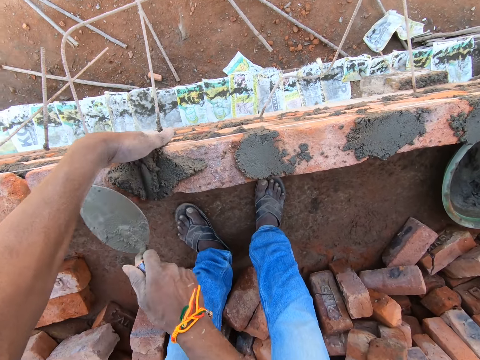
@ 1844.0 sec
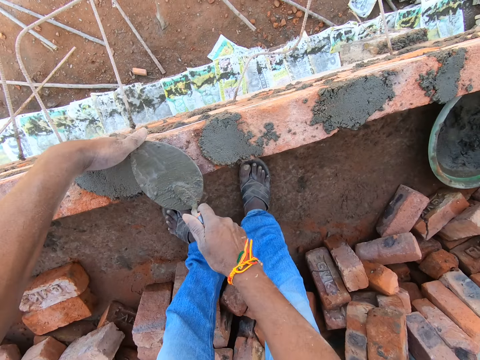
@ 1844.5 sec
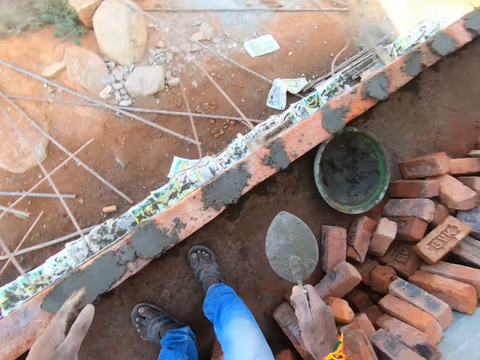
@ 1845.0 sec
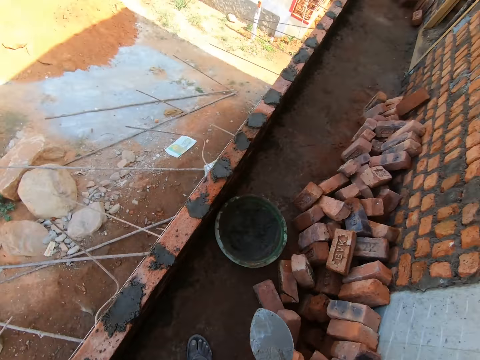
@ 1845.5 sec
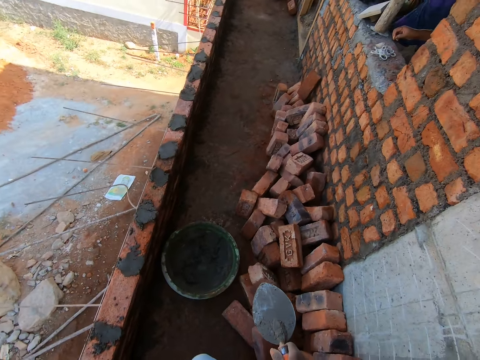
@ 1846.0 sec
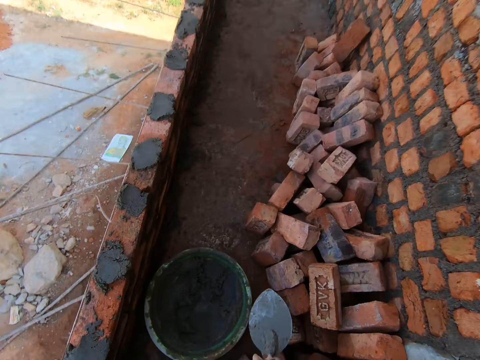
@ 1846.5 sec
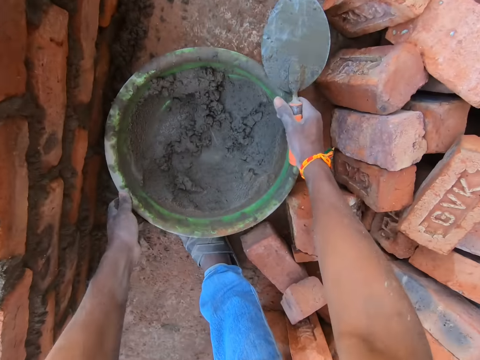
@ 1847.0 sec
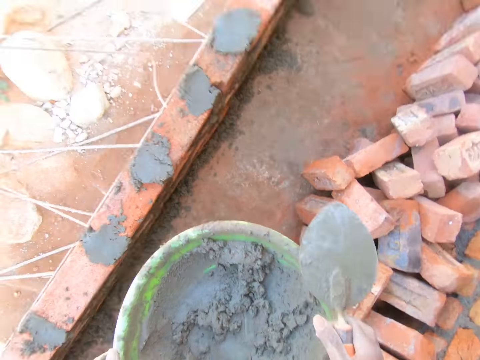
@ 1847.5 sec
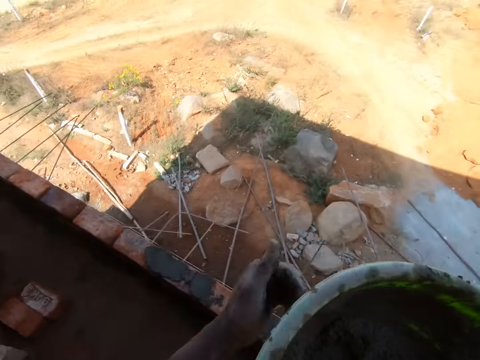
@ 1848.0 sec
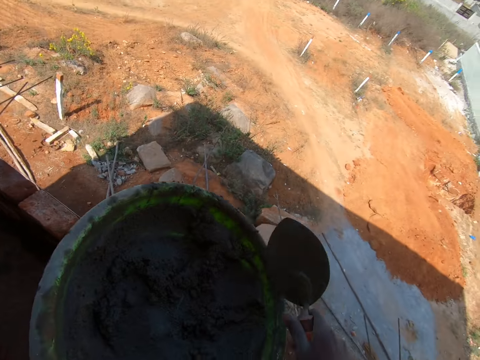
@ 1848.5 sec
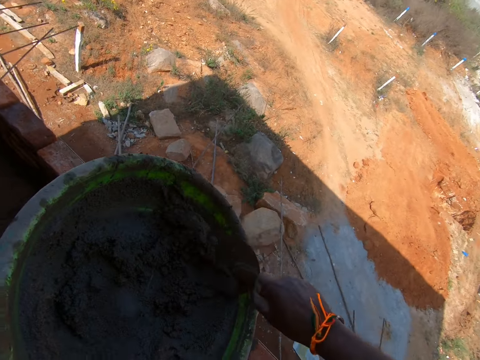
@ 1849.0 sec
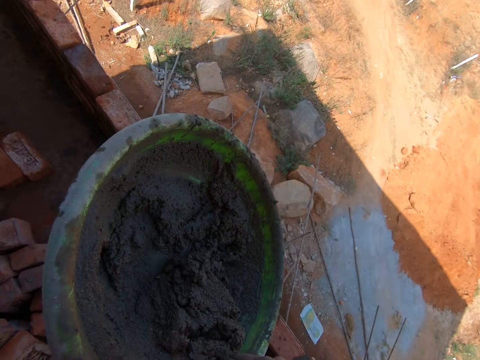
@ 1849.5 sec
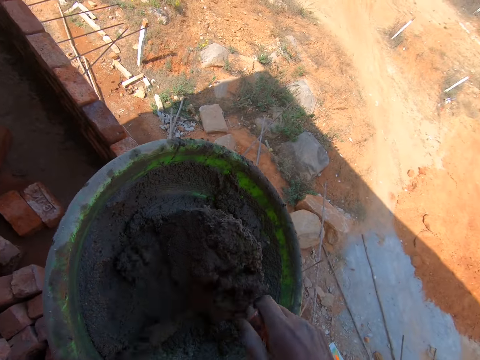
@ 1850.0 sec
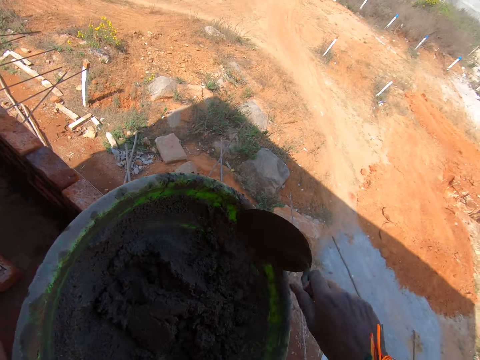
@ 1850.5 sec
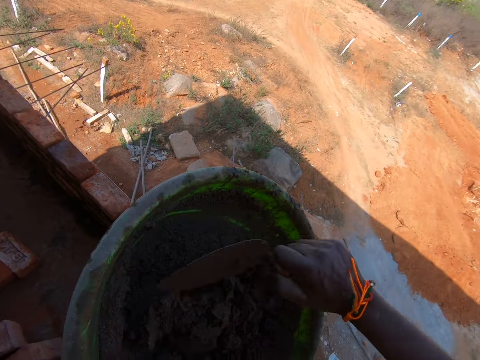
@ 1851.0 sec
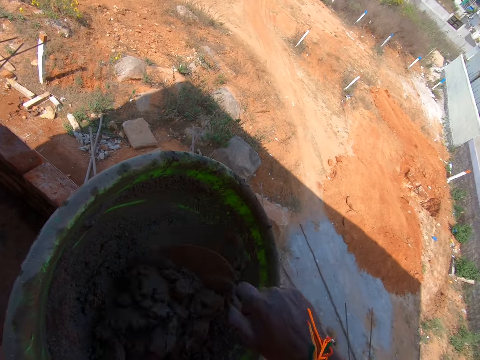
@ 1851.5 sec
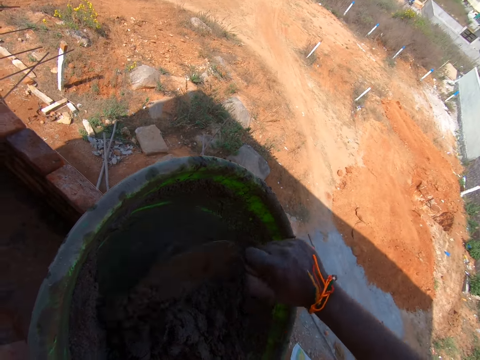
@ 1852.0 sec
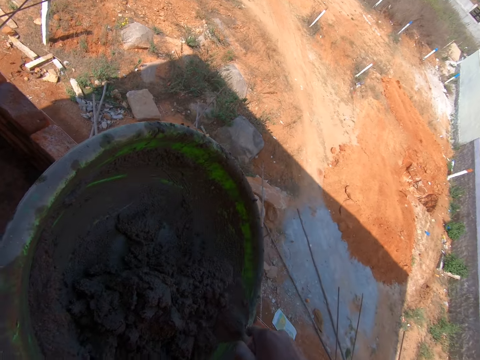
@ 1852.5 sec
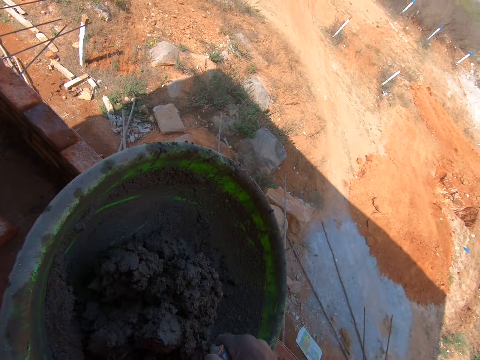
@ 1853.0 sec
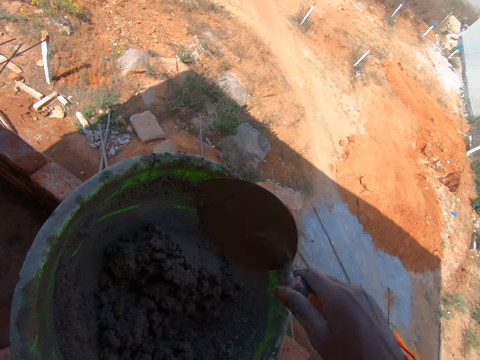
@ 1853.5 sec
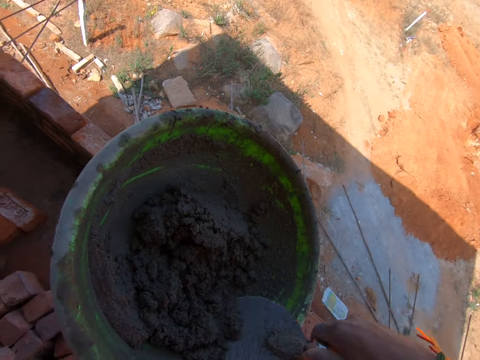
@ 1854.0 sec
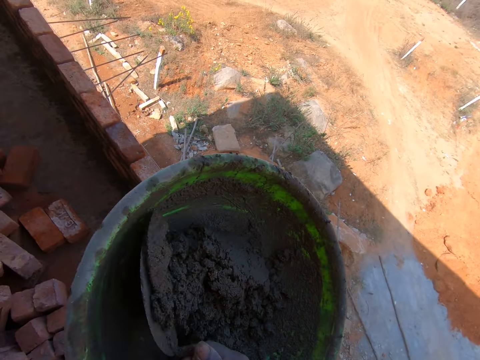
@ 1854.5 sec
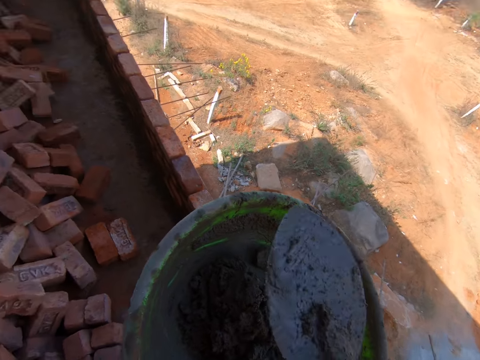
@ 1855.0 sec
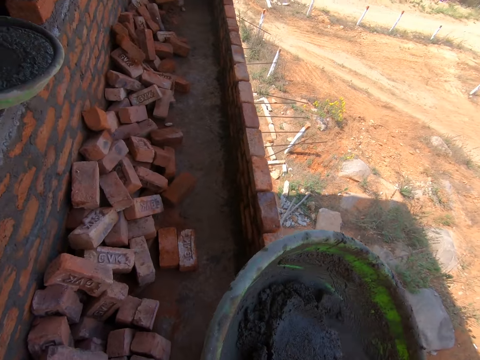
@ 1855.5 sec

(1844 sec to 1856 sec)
The camera wearer walks around the area. He carries a bowl with his hands. He picks up the basin. He walks around the area. He stirs the cement with a trowel.

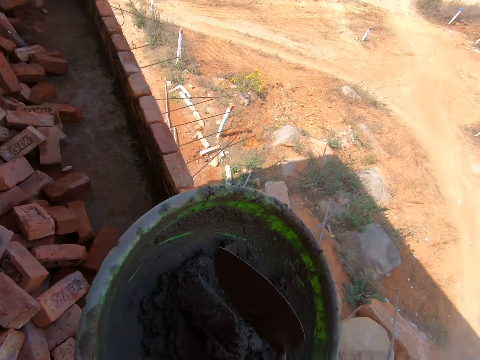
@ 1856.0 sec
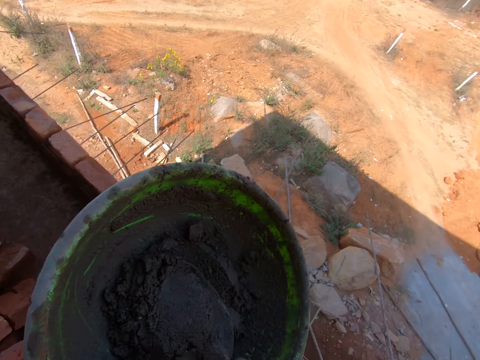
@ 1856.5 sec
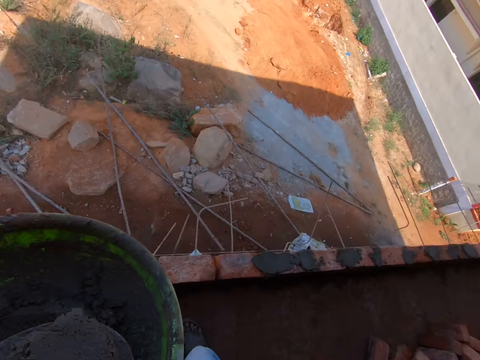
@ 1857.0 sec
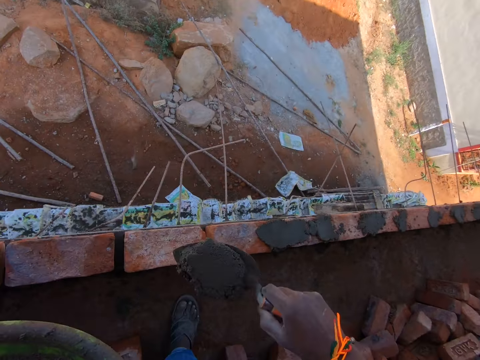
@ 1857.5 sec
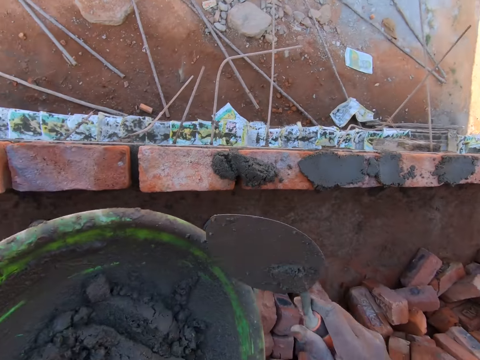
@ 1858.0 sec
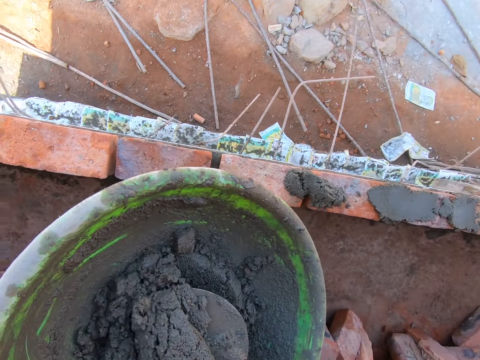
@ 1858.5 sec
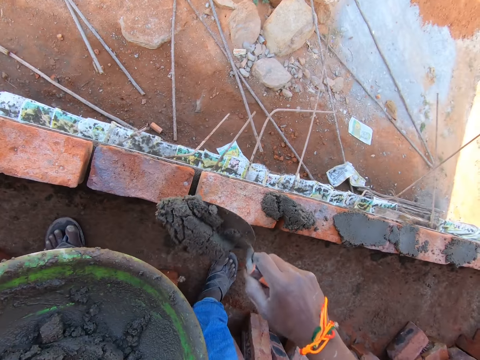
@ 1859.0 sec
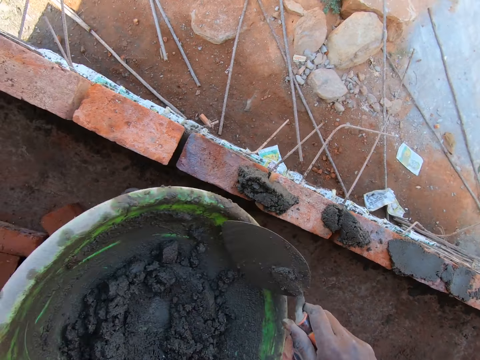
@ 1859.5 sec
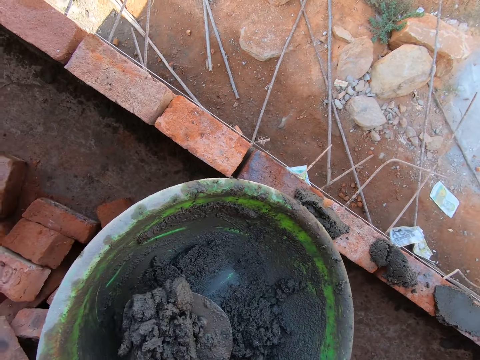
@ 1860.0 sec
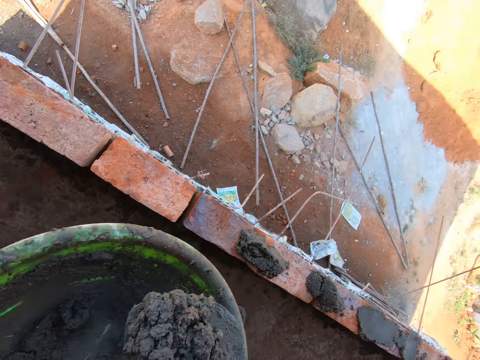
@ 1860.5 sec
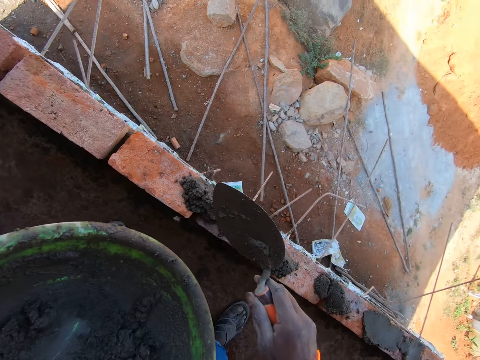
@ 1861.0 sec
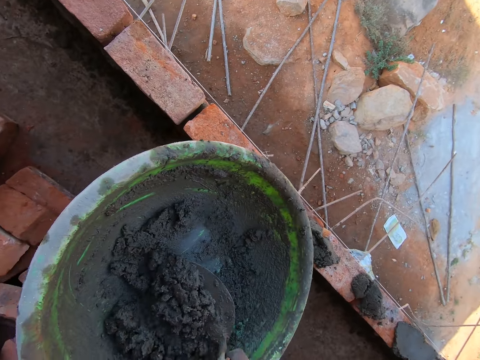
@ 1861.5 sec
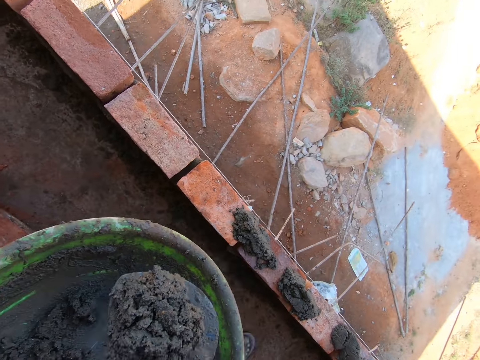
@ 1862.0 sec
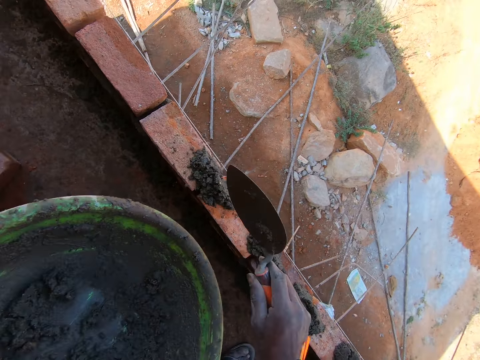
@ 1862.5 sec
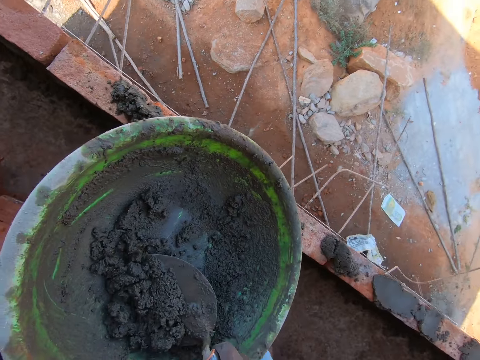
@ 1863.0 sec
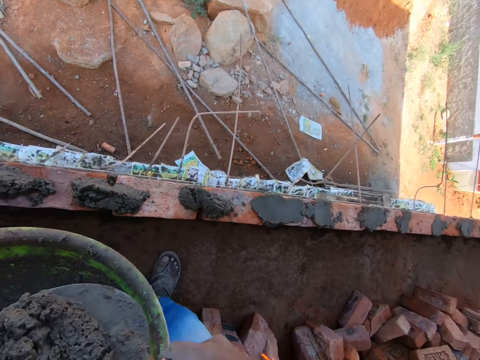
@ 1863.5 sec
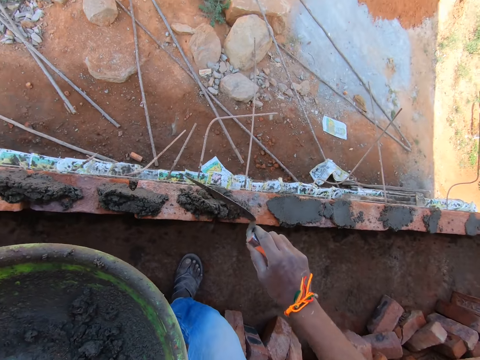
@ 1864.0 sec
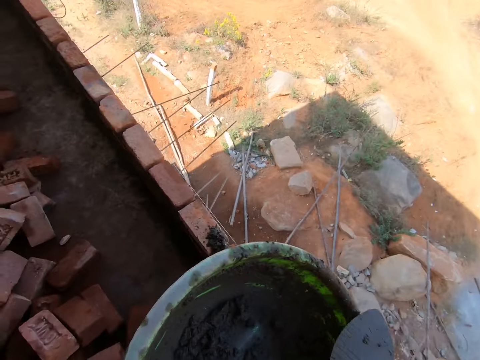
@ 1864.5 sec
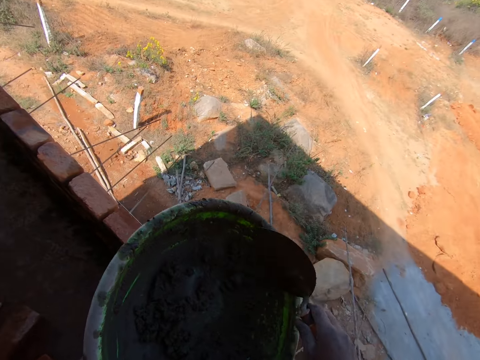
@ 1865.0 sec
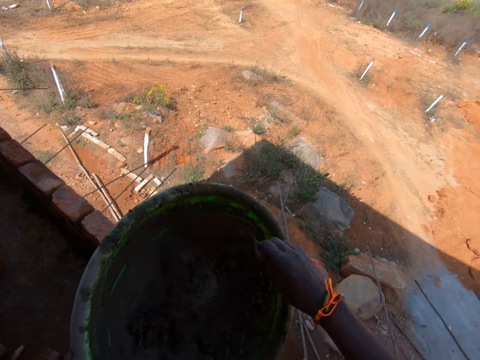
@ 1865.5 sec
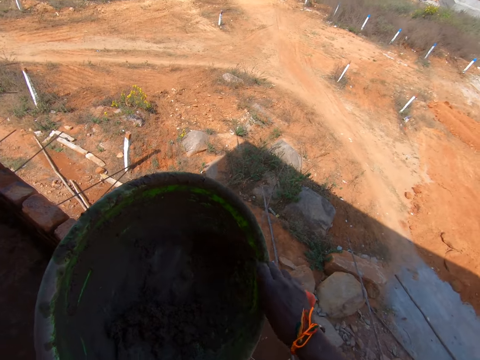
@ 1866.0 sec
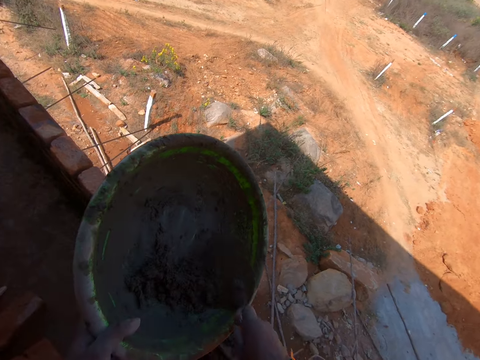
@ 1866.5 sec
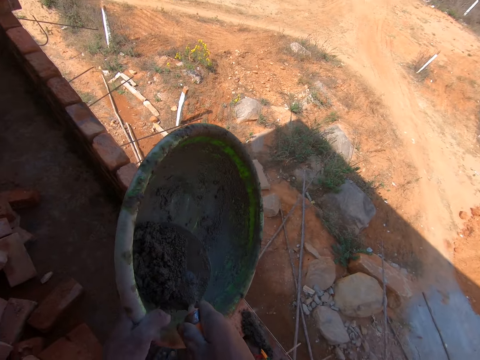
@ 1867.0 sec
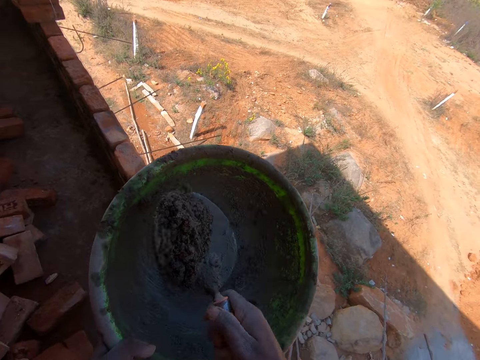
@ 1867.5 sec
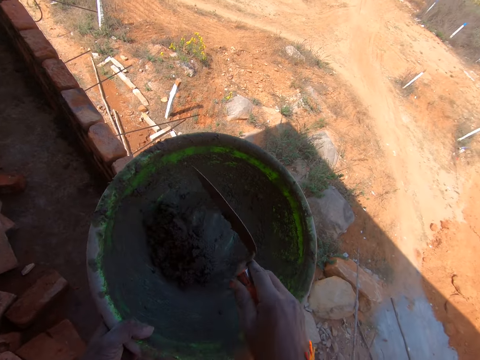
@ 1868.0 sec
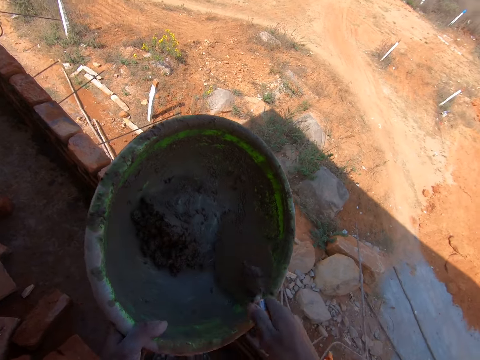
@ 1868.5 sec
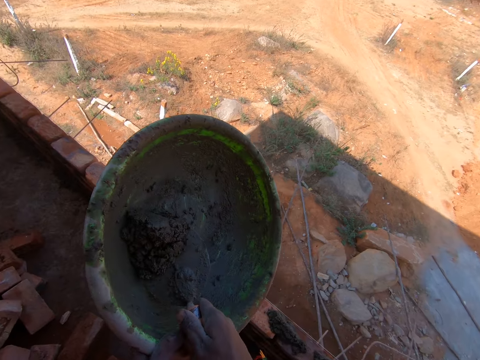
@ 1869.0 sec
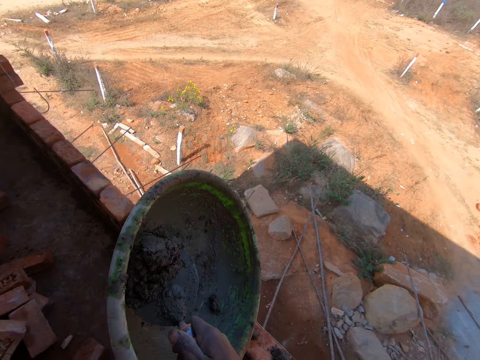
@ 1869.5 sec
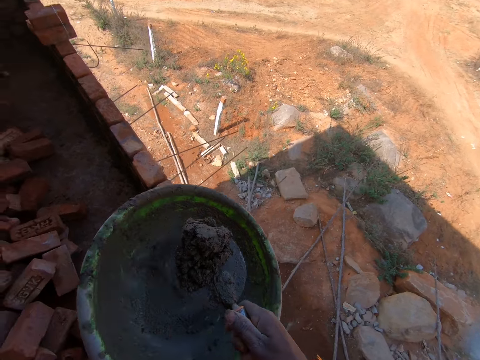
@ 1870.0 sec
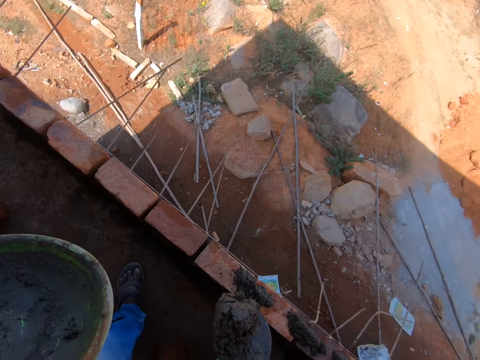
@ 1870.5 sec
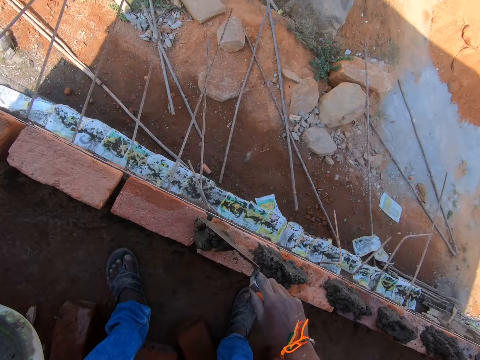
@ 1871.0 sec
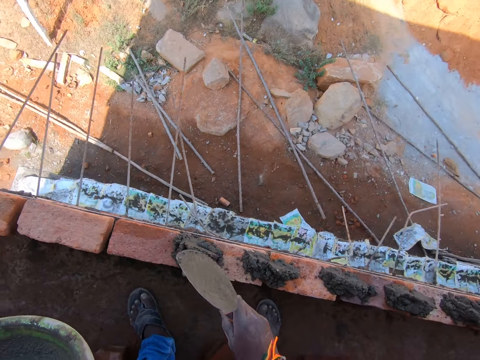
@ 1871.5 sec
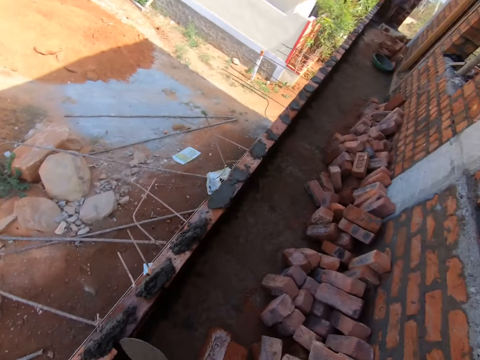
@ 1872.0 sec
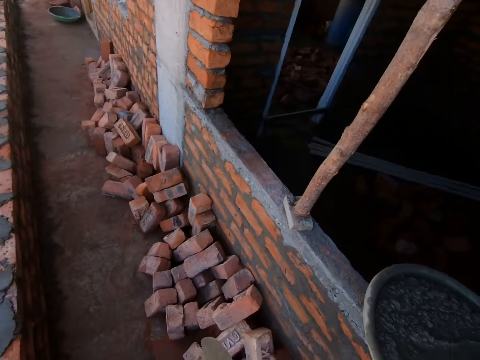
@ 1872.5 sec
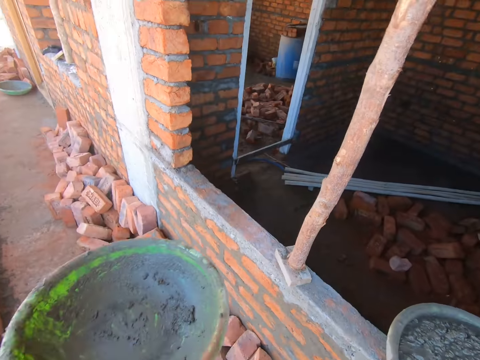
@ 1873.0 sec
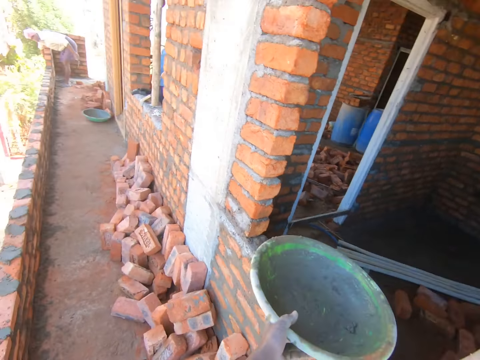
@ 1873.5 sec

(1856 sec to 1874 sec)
The camera wearer scoops cement with the trowel. They drop the cement on the brick. They scoop cement with the trowel. They drop the cement on the brick. They scoop cement with the trowel. They drop the cement on the brick. They scoop cement with the trowel. They drop the cement on the brick. They scoop cement with the trowel. They drop the cement on the brick. They tilt the bowl with hands. They stir the cement with the trowel. They scoop cement with the trowel. They drop the cement on the brick. They walk around the area. They place the bowl aside.
